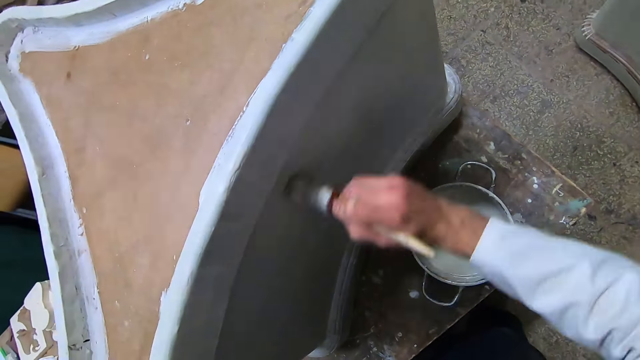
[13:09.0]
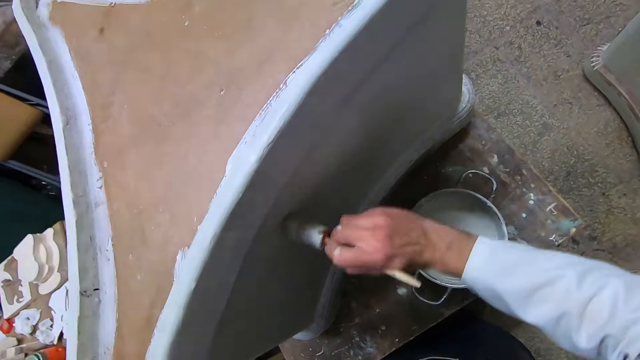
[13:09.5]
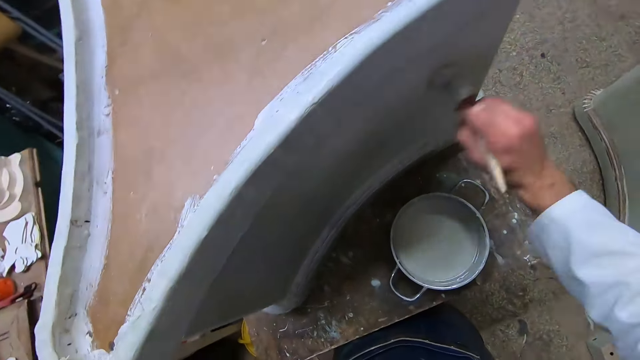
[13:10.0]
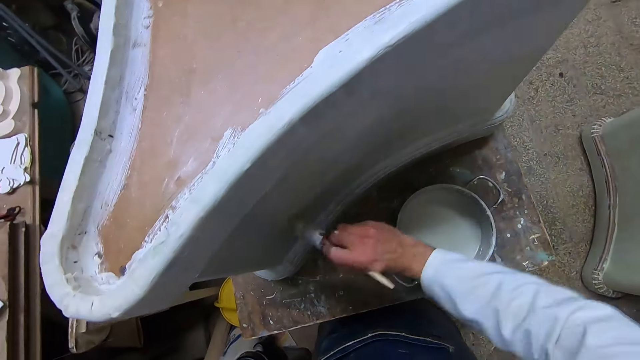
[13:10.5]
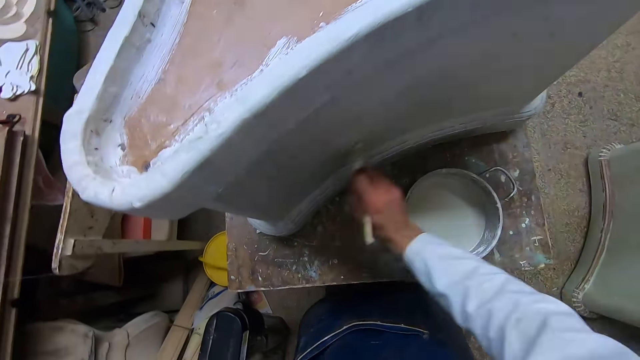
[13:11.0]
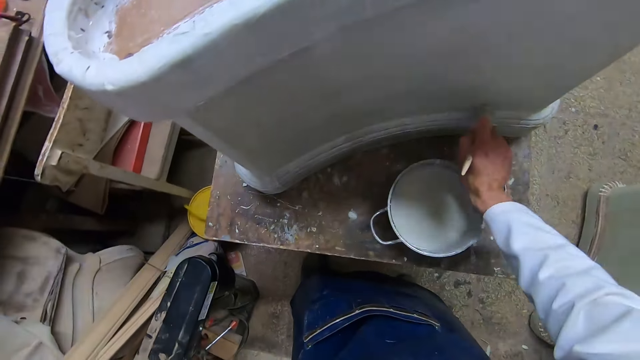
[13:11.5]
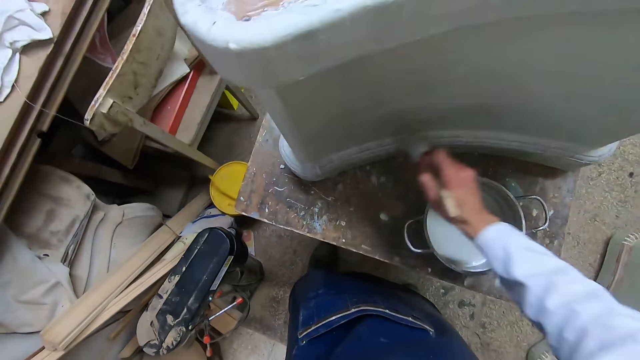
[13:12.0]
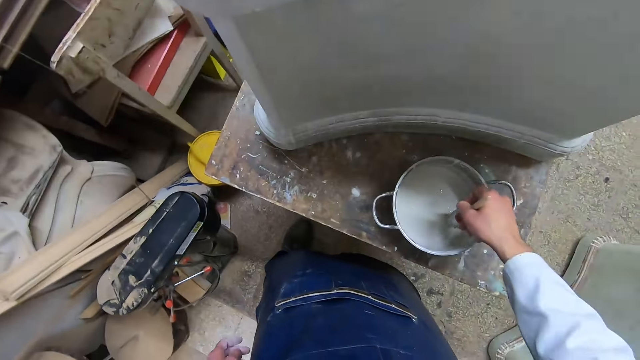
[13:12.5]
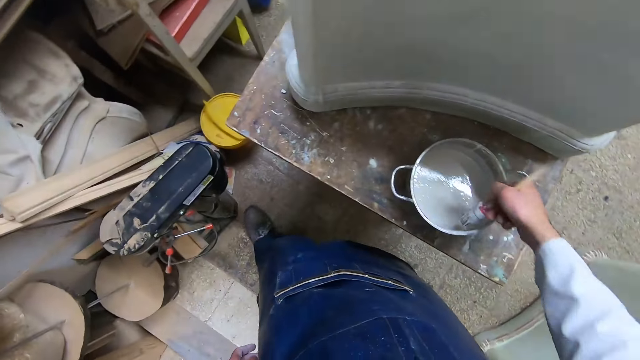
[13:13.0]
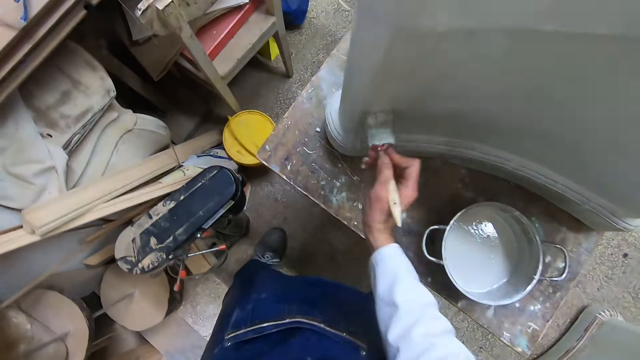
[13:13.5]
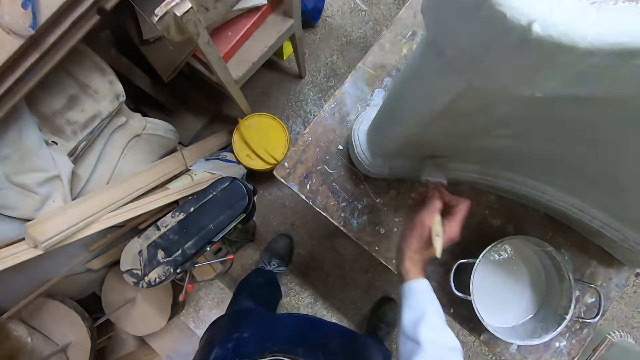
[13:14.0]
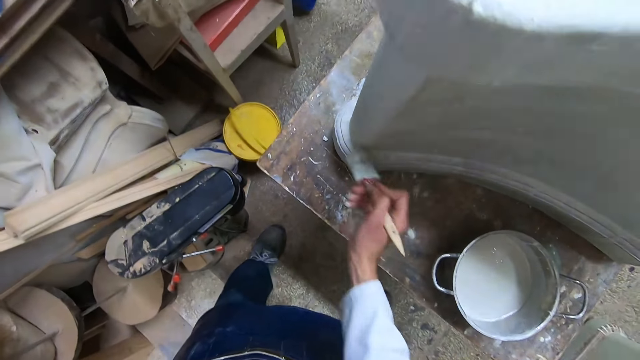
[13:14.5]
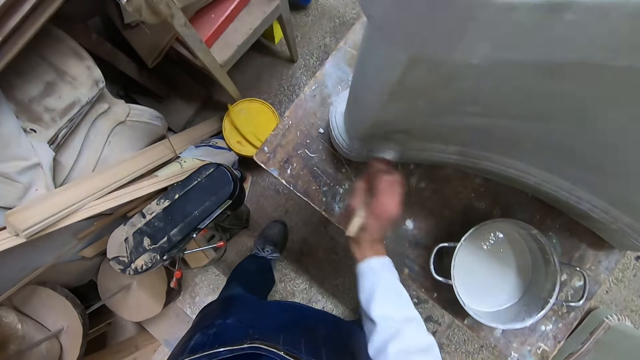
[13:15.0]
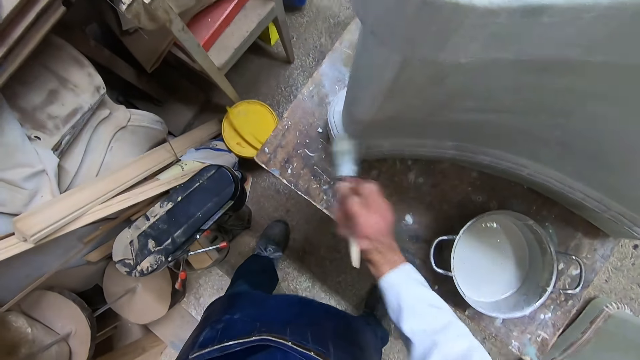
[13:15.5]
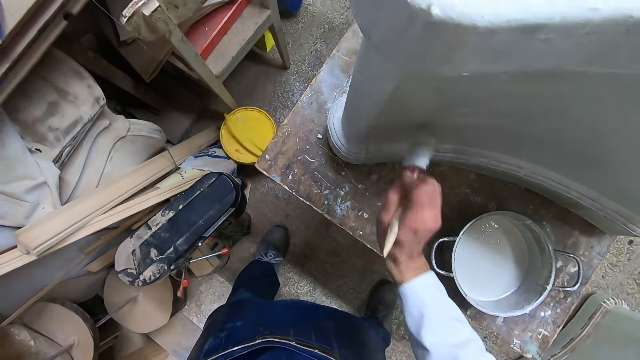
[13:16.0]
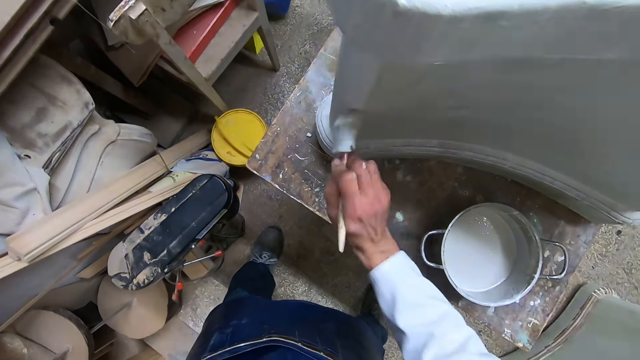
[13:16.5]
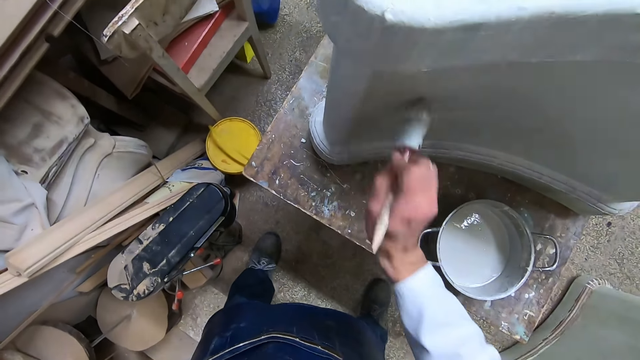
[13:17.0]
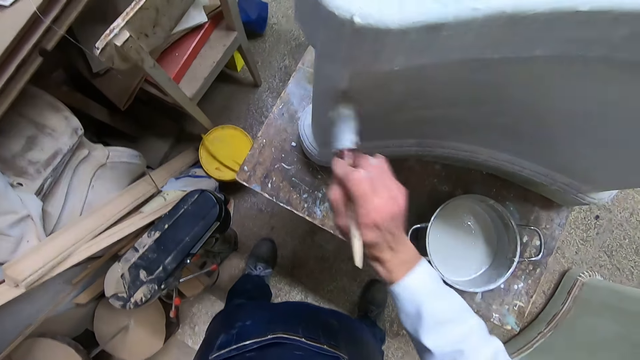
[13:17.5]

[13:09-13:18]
The camera wearer dips the brush or paint brush into the liquid paint in the pot with his right hand. He lifts up the paint brush. He applies the liquid paint on the furniture with the brush in his right hand.

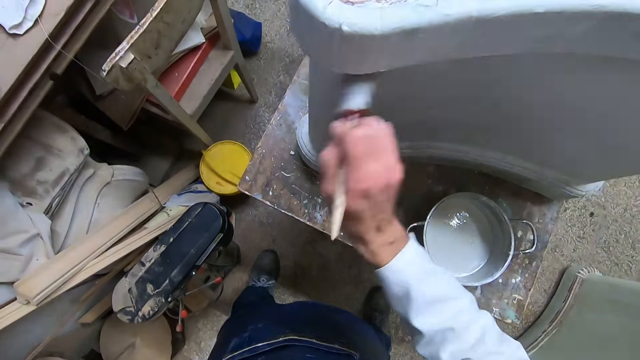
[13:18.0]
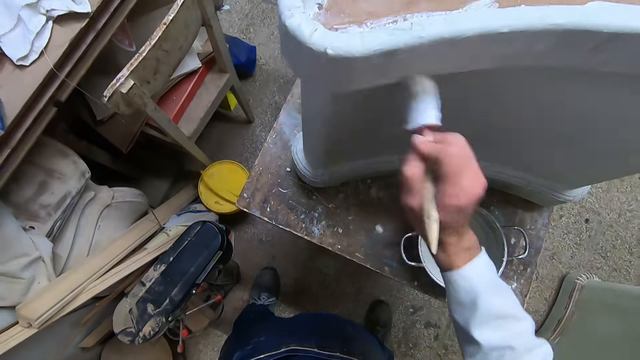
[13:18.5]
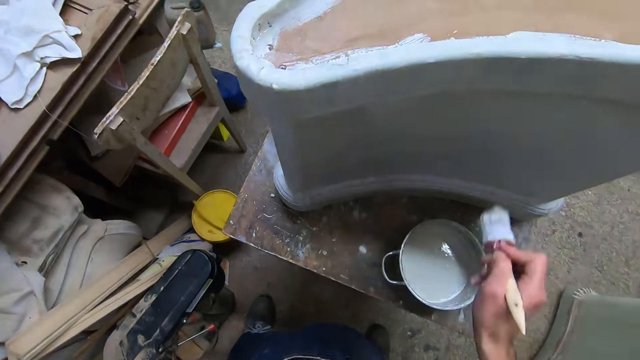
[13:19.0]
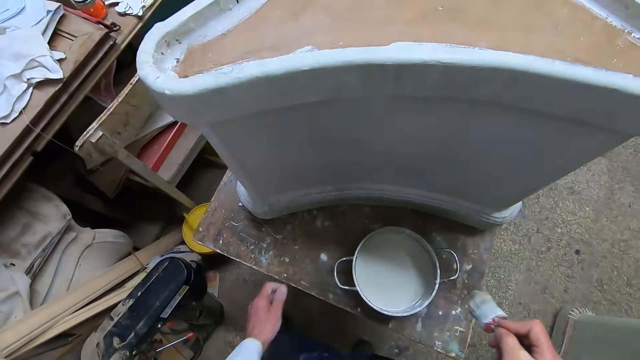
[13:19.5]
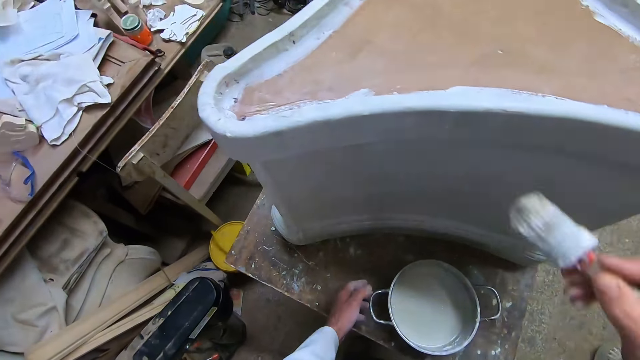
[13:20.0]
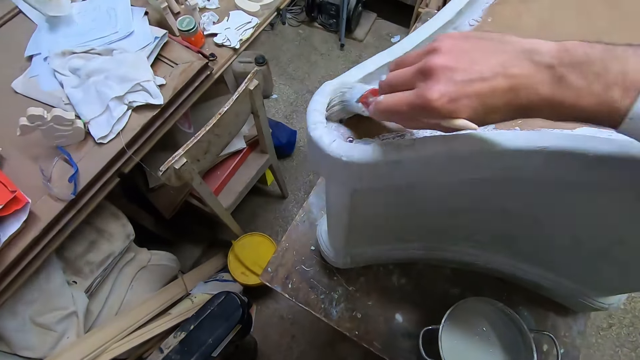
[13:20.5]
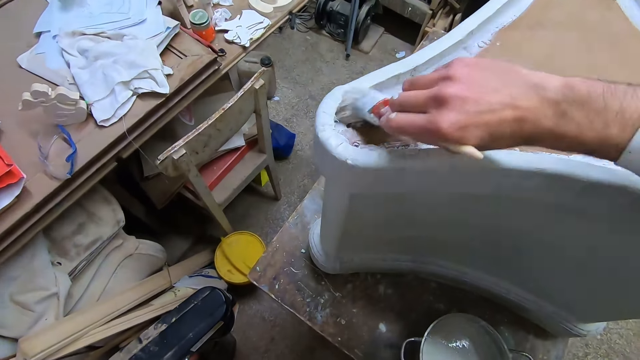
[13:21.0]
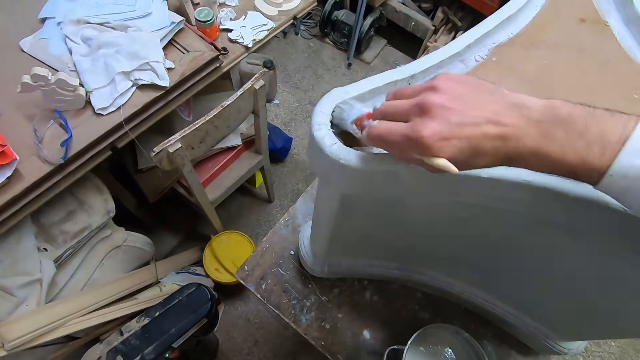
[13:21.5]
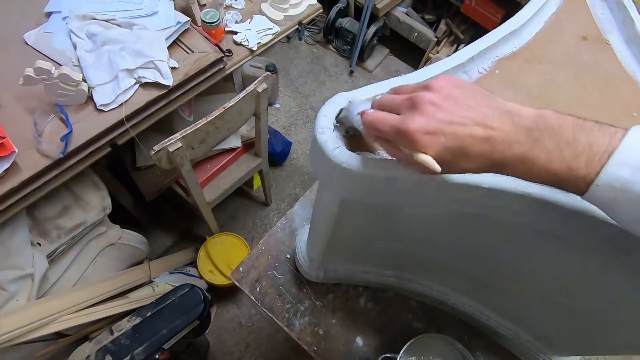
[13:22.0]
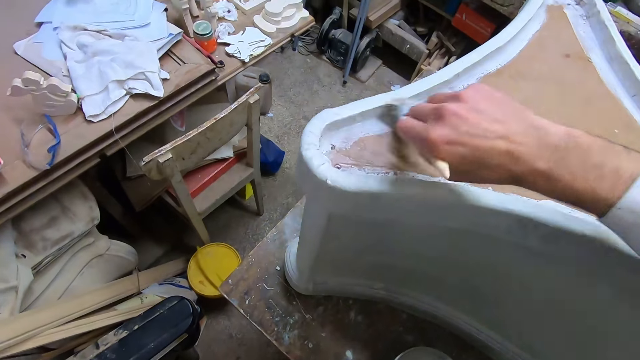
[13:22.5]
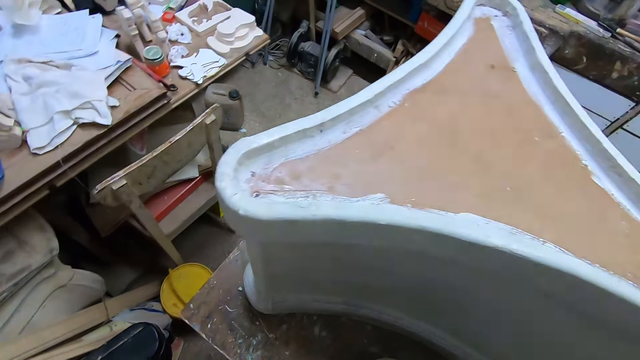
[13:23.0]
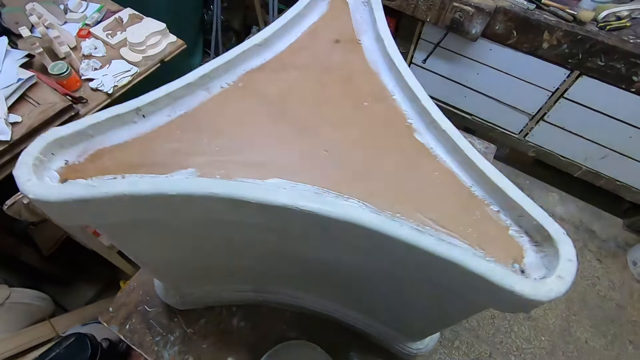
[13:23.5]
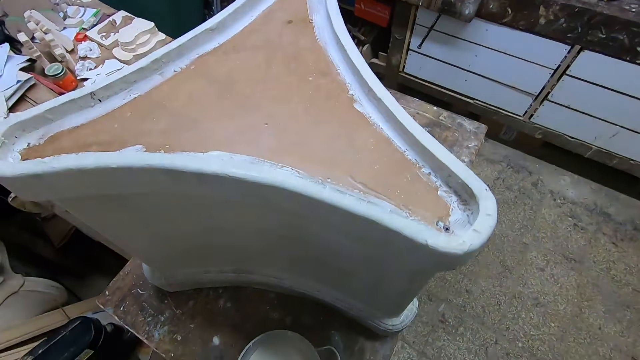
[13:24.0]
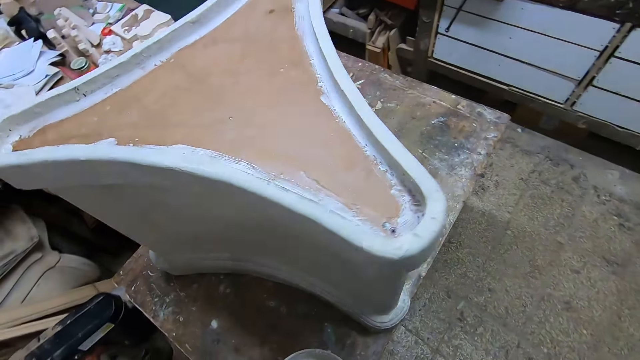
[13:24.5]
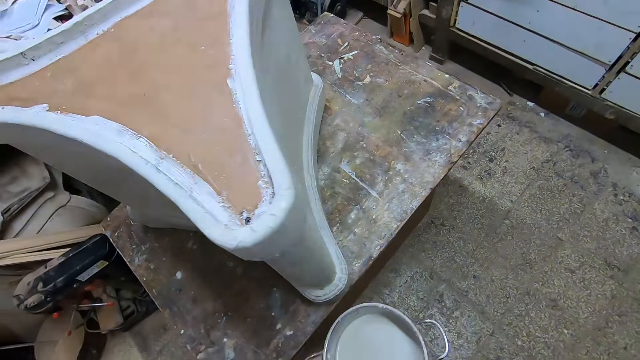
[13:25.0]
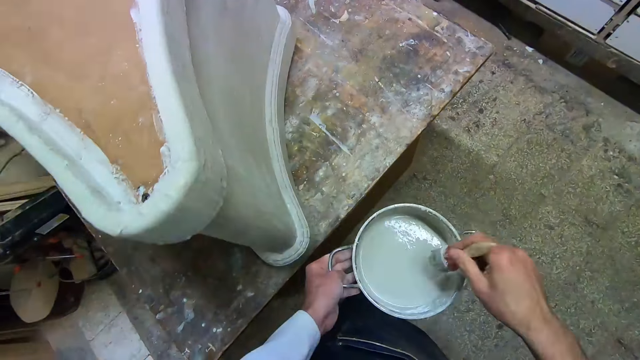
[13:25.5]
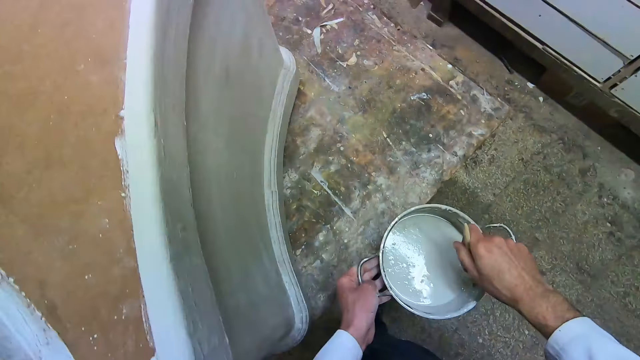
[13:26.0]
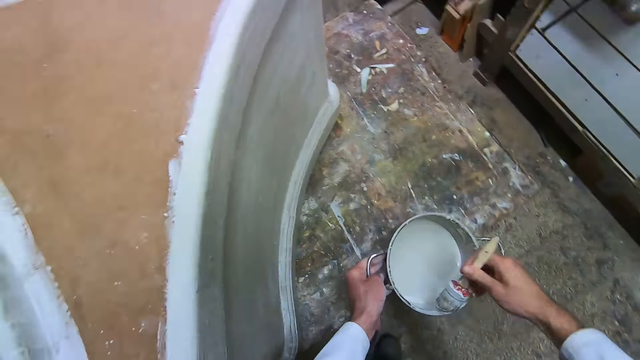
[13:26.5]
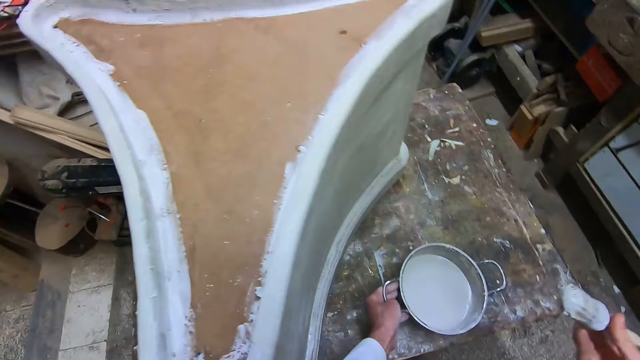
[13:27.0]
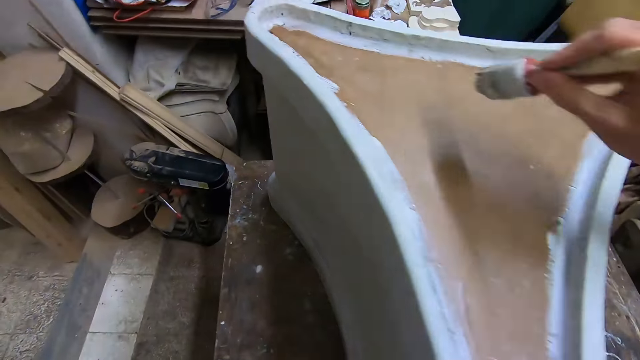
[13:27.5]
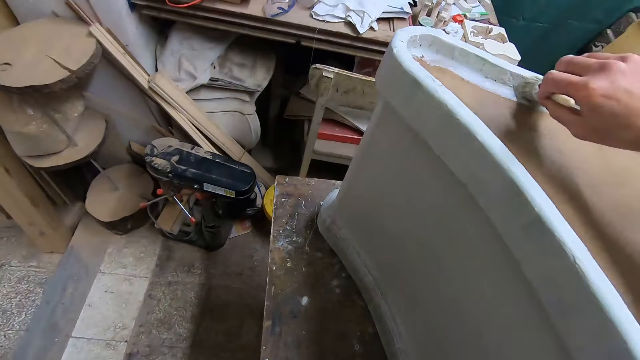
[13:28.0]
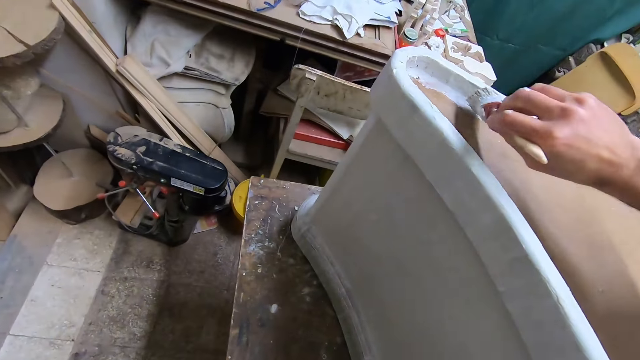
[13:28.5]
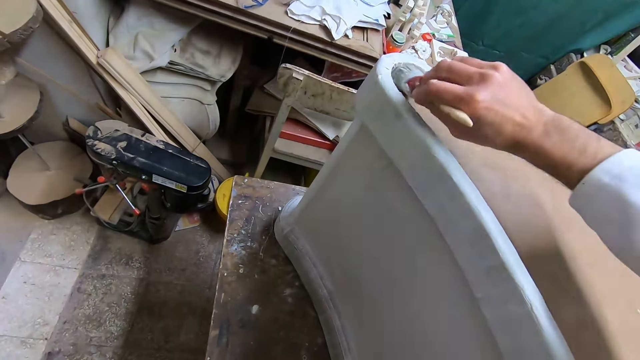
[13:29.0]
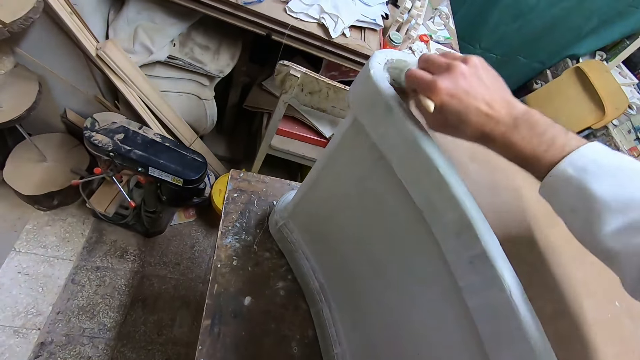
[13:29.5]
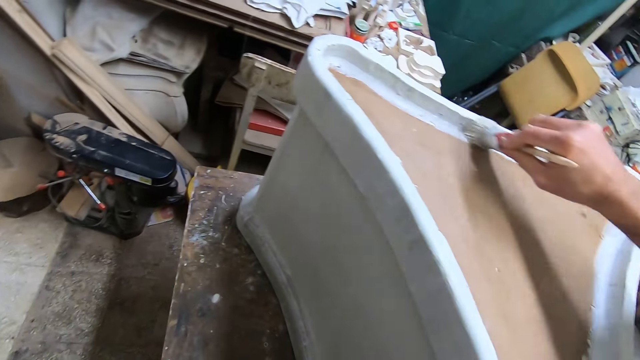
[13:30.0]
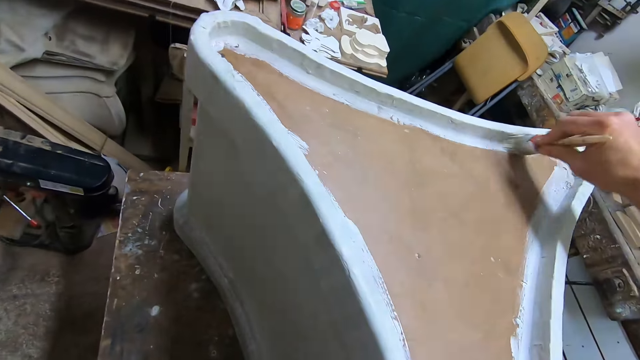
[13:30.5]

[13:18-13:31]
The camera wearer lowers the paint brush towards the container. He moves his hand towards the container, raises his hand and paints the construct. He picks up the pot or container from the table with his left hand. He walks away from the container. He dips the brush into the liquid paint in the pot with his right hand. He lifts up the paint brush. He drops the pot in his left hand on the table. He applies the liquid paint on the furniture with the brush in his right hand.
